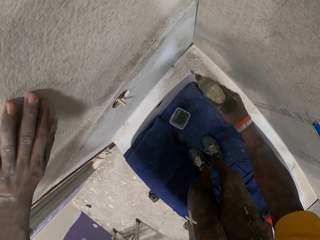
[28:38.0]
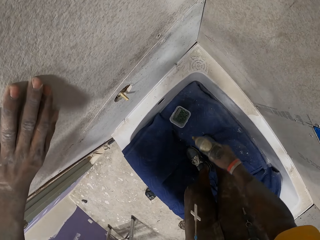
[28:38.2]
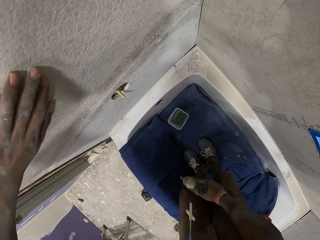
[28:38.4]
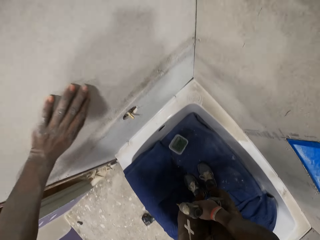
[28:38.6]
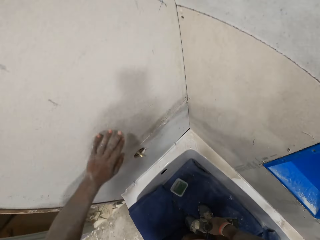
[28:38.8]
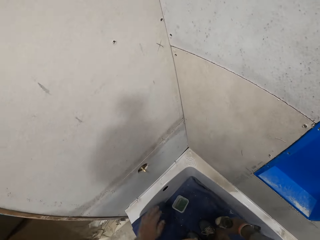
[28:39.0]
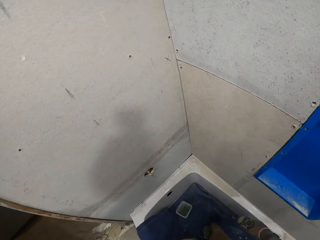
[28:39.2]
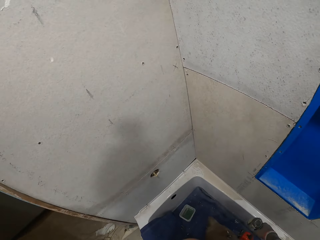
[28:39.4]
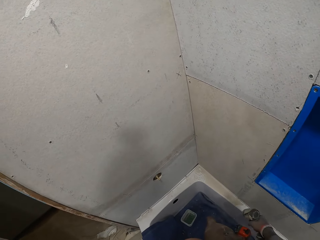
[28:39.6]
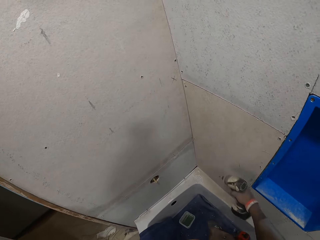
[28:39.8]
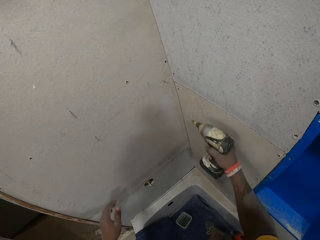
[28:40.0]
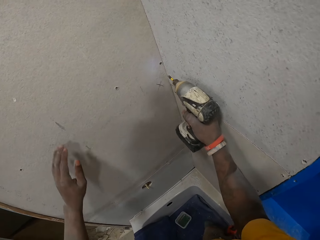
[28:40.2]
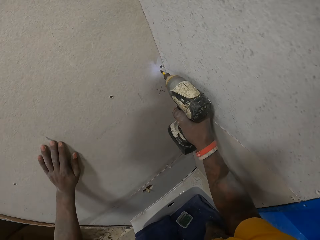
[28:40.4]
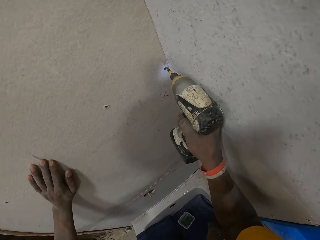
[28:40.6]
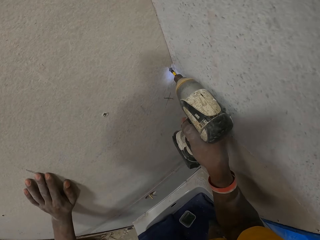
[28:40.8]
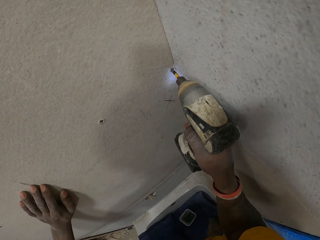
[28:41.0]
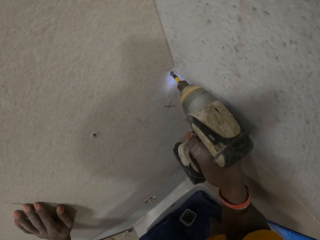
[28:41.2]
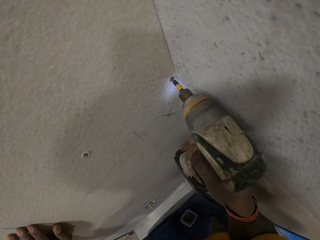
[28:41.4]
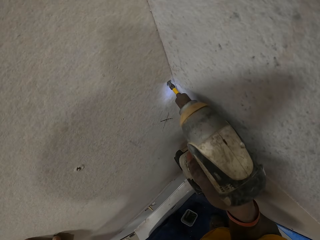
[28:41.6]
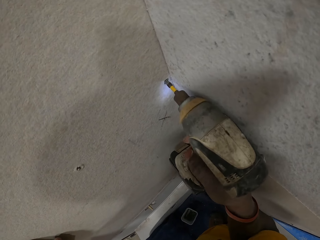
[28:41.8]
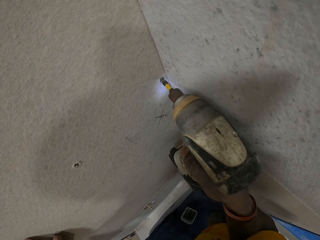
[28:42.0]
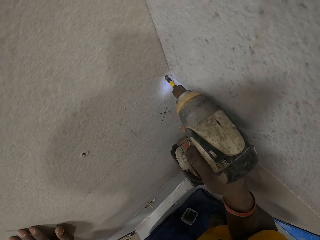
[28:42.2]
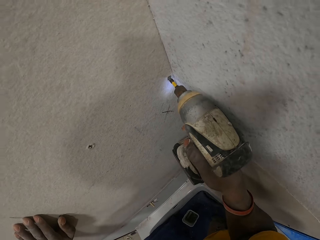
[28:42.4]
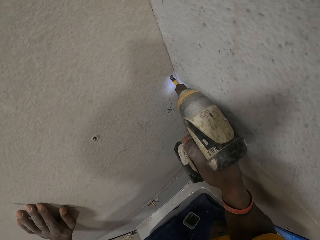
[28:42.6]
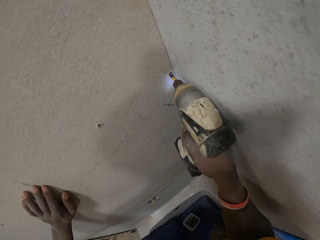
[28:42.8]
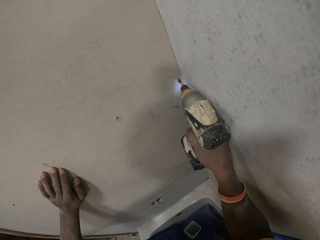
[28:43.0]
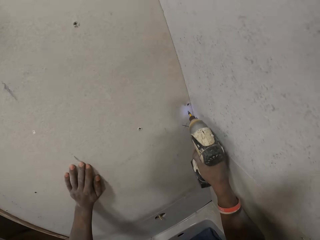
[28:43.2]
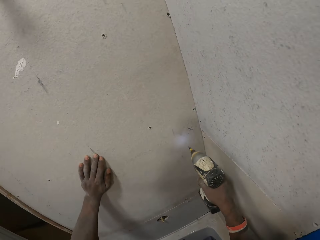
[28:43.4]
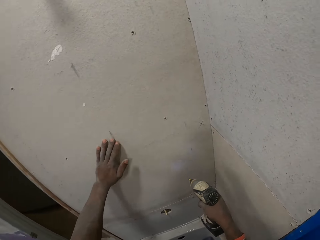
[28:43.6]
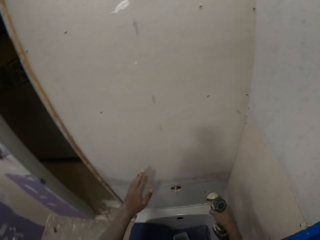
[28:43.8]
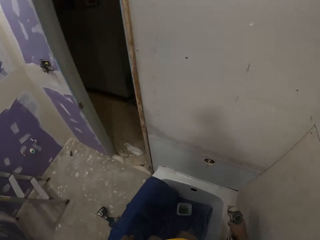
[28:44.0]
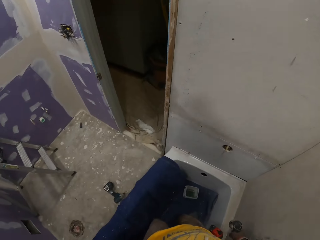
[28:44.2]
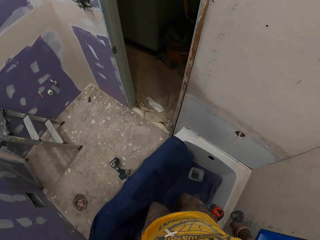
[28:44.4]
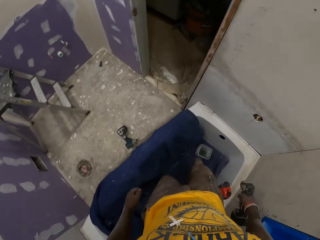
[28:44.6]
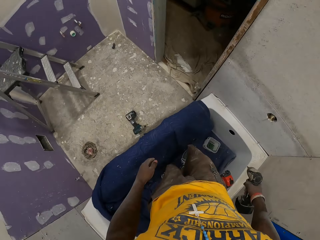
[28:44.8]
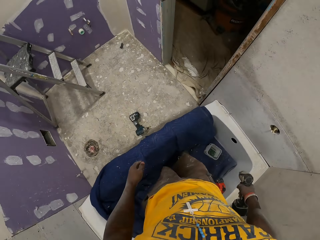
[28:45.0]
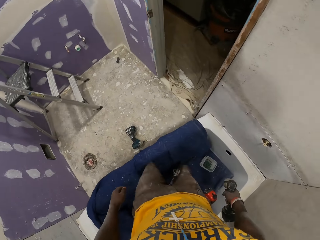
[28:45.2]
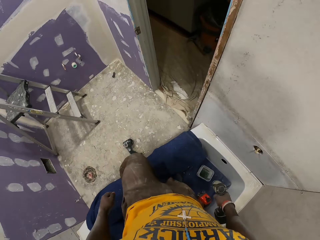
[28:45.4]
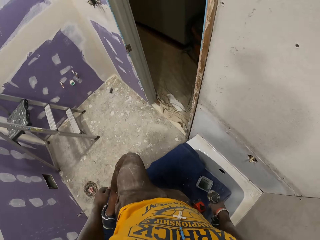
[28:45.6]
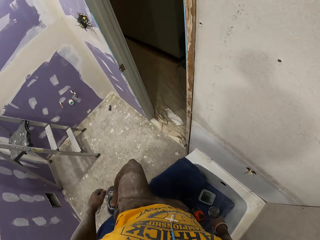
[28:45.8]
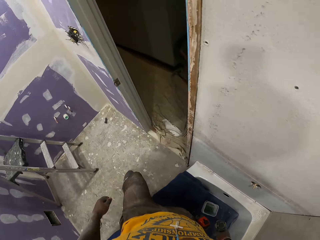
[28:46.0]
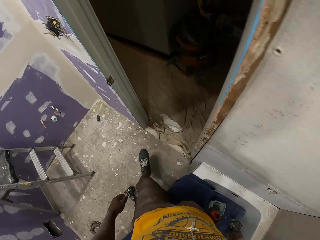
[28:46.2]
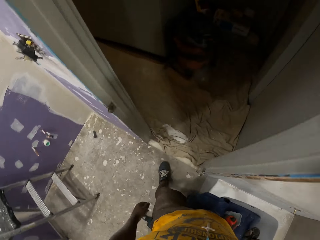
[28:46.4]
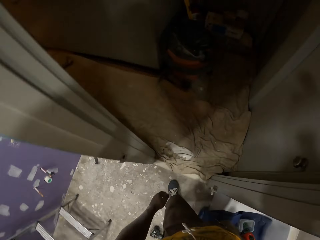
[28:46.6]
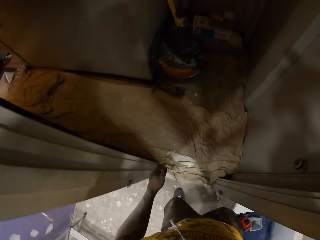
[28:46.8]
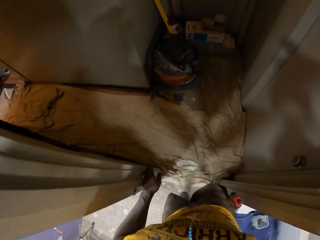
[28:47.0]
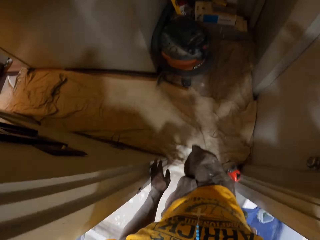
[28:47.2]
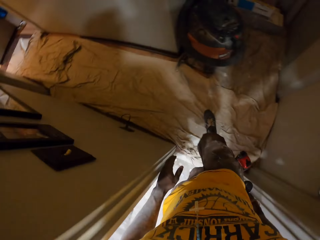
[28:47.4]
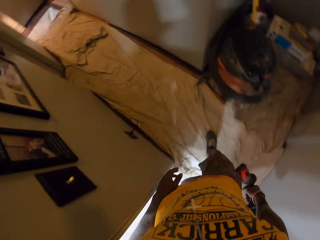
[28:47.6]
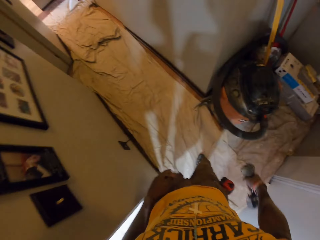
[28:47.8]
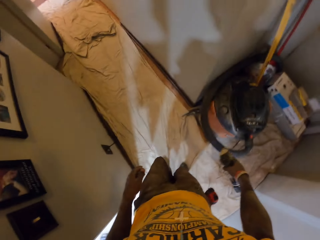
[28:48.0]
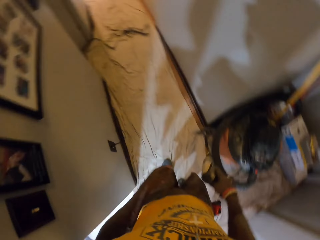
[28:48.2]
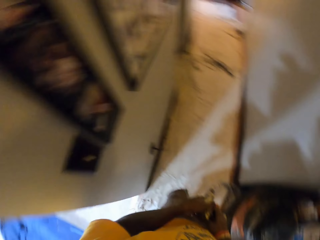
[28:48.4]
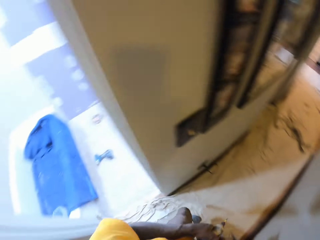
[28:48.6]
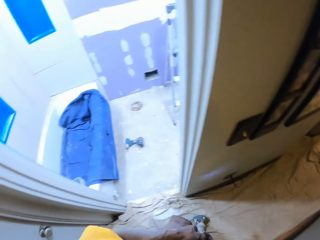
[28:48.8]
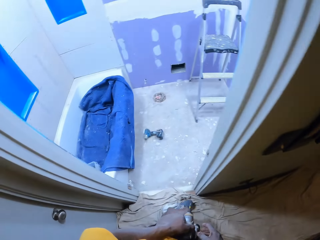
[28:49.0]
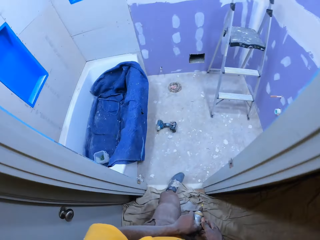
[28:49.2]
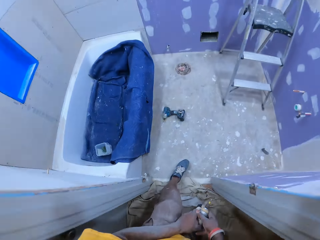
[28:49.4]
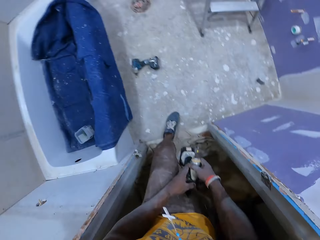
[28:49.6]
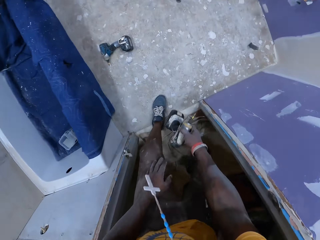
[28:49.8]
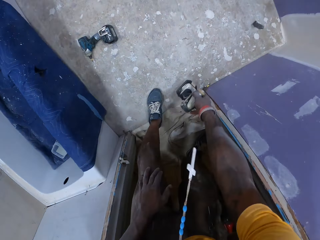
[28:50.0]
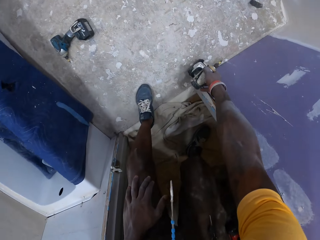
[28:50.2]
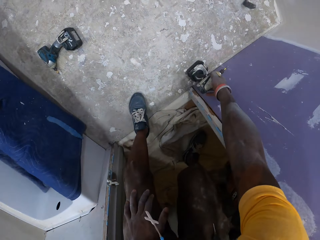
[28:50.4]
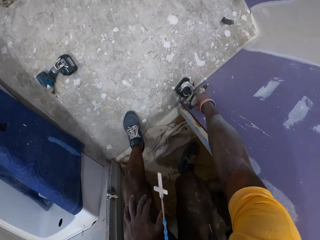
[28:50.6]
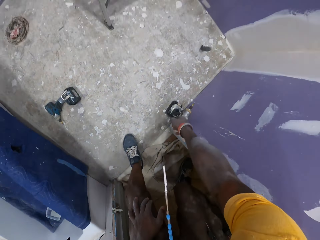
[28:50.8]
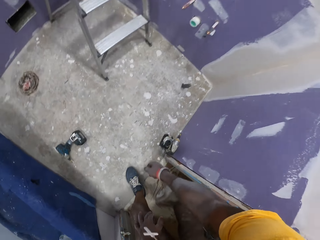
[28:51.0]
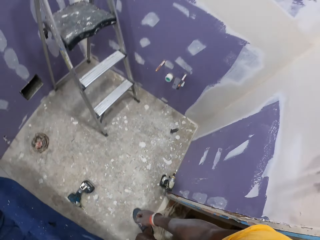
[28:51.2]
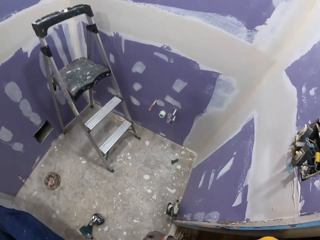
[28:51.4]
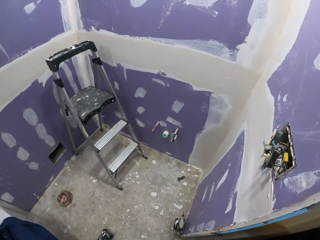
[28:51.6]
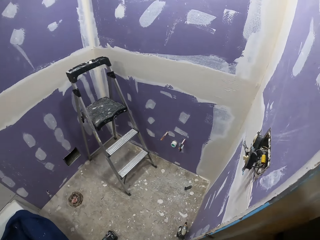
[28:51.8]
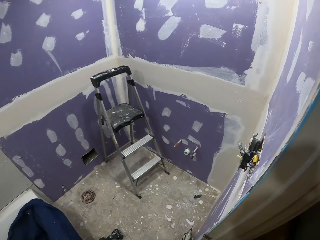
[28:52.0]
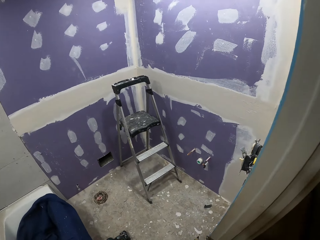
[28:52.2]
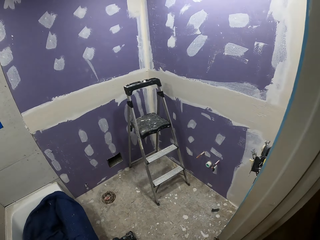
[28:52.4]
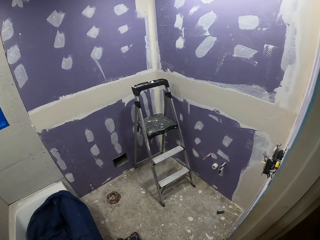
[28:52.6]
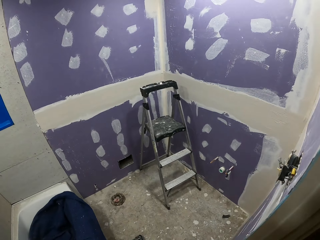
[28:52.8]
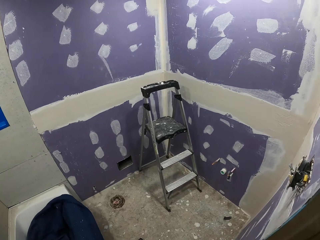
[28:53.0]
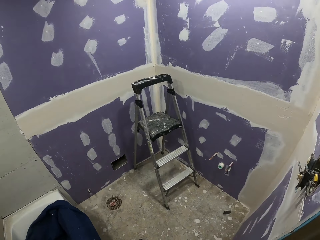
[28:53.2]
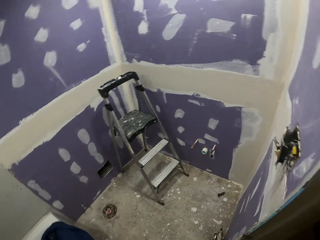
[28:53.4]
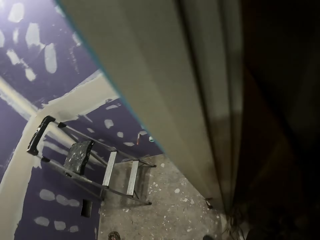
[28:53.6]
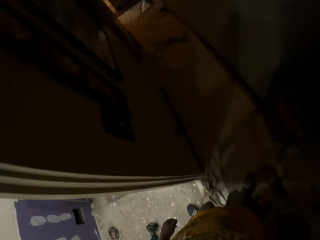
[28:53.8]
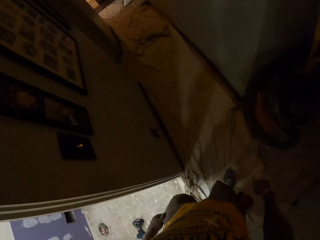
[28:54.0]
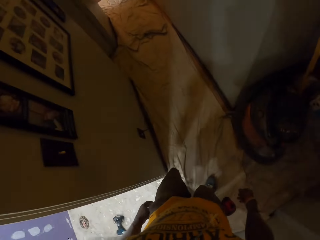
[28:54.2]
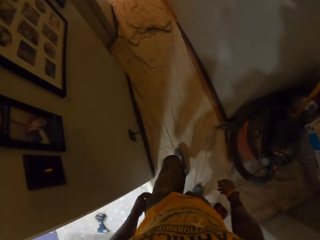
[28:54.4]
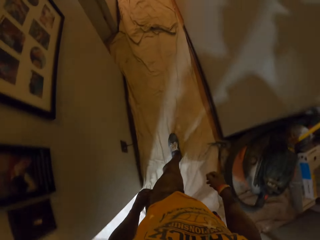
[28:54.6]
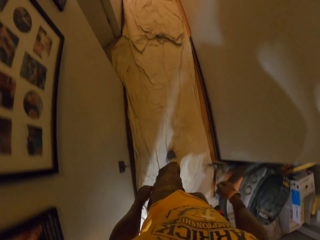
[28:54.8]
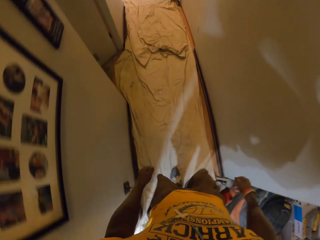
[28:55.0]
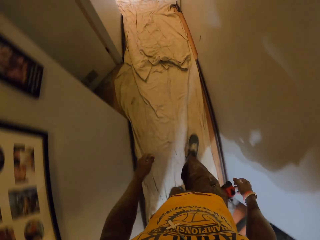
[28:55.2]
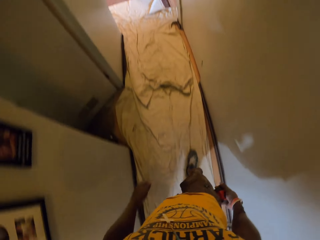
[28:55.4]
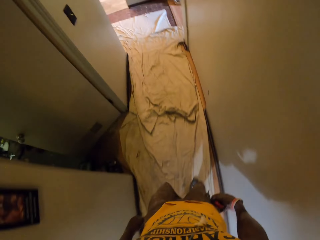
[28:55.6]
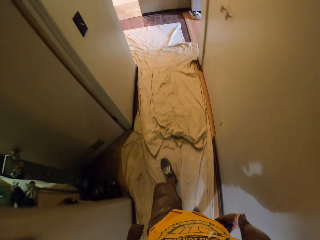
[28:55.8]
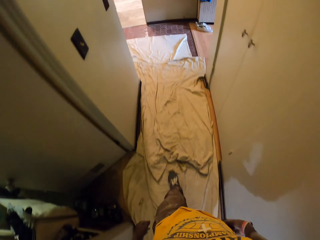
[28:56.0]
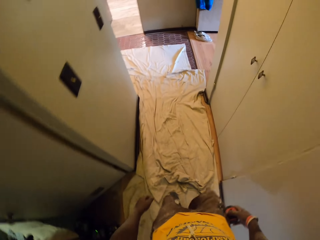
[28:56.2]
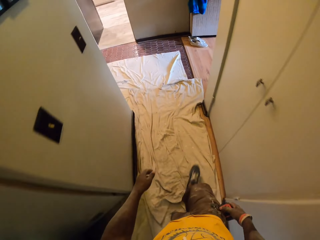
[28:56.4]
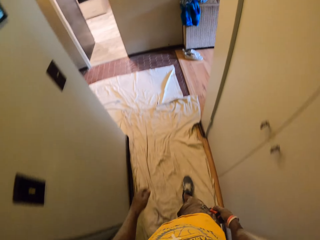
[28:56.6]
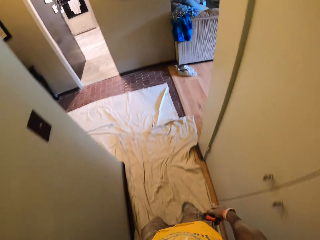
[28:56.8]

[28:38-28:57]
The camera wearer looks around the room. He drives the nail with the nail gun on the wall. He walks around the house. He steps out of the bathtub onto a floor. He drops the hand drill on the floor by the bathroom wall with his right hand. He walks around the house. He walks towards a sitting room.

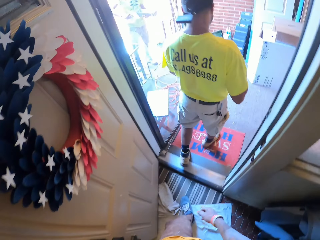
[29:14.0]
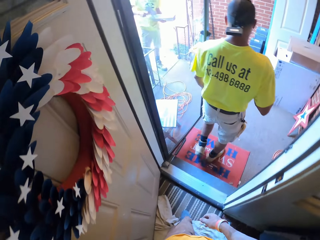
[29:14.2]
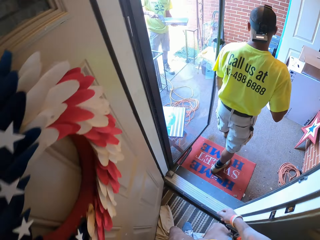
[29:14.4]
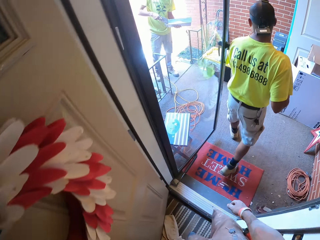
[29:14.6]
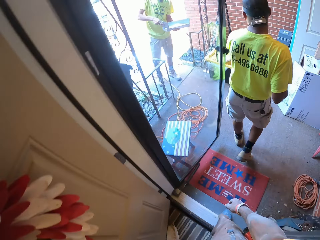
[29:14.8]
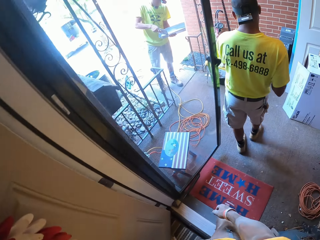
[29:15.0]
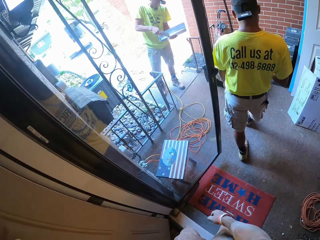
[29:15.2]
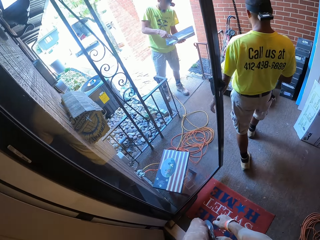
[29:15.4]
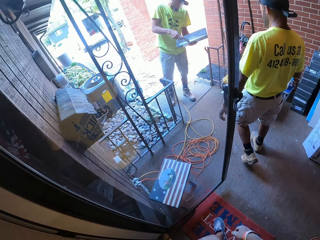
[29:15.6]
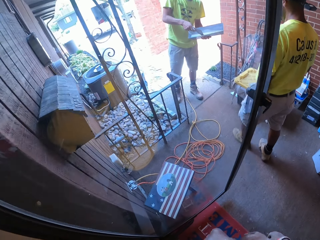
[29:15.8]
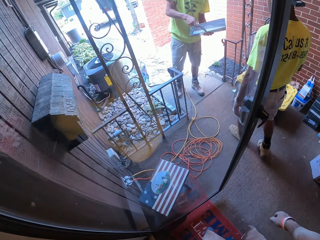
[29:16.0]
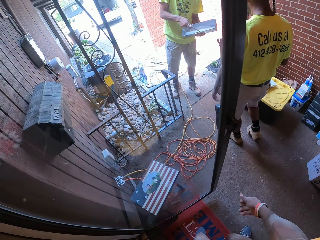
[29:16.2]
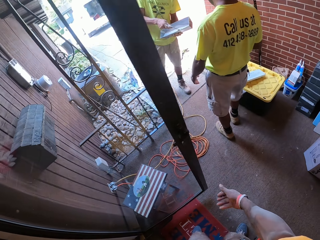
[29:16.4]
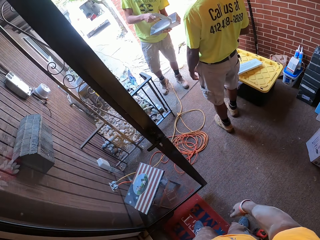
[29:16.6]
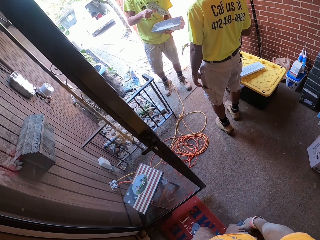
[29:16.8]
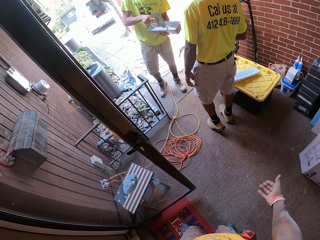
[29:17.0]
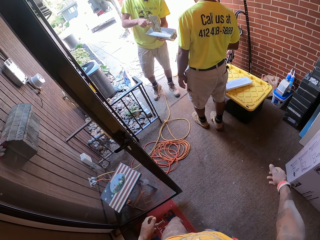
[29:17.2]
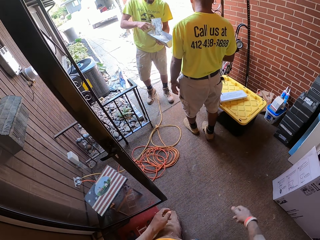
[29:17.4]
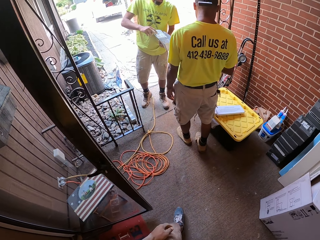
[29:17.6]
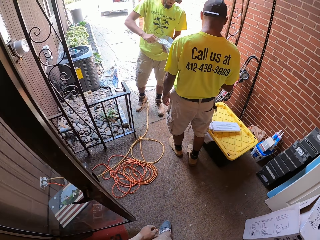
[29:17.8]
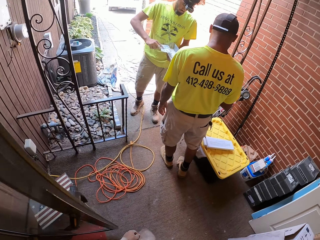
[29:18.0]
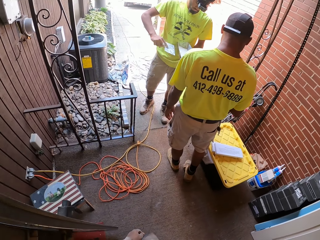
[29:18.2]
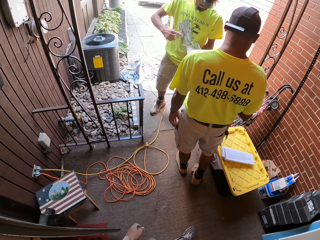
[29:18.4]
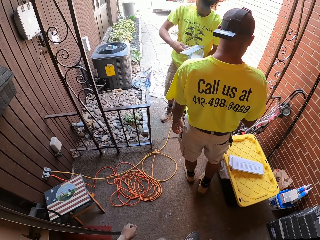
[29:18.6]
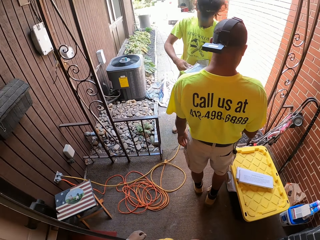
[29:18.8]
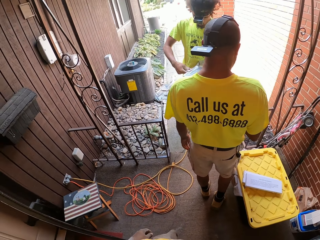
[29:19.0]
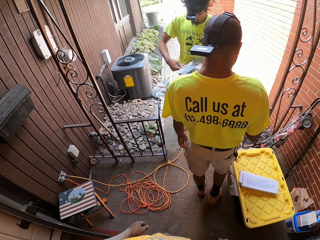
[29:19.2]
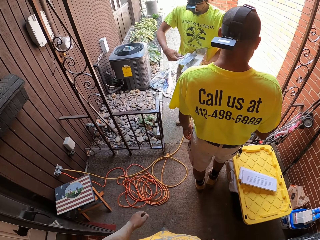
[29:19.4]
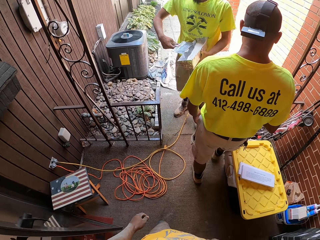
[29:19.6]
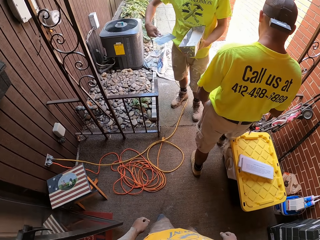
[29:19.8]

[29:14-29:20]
The camera wearer walks around the house. Another co-worker mixes mortar in a mortar pan with a construction spatula in his right hand. The co-workers interact. A man holds a paint brush and a container.
